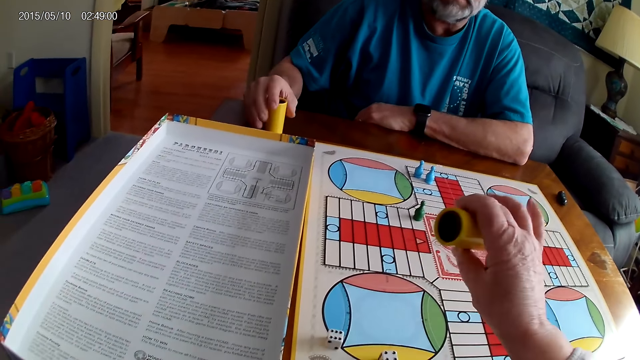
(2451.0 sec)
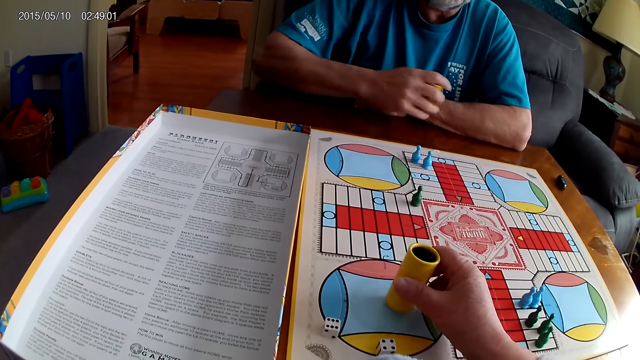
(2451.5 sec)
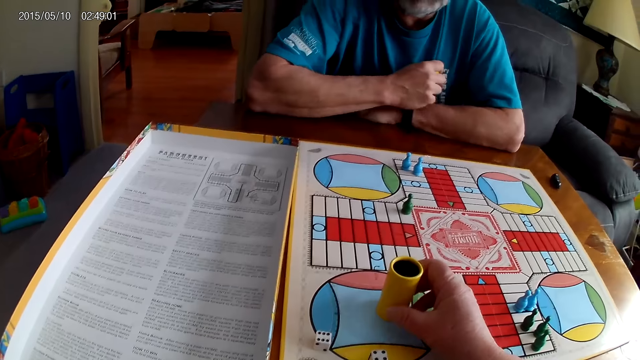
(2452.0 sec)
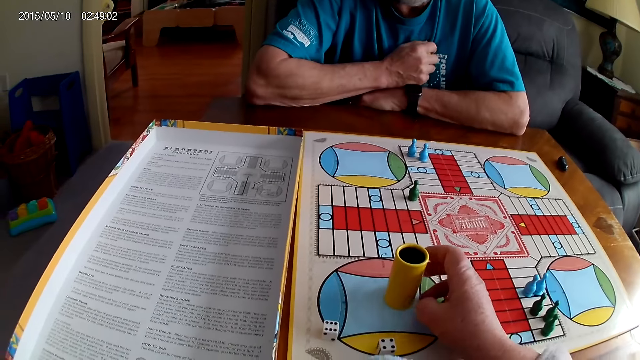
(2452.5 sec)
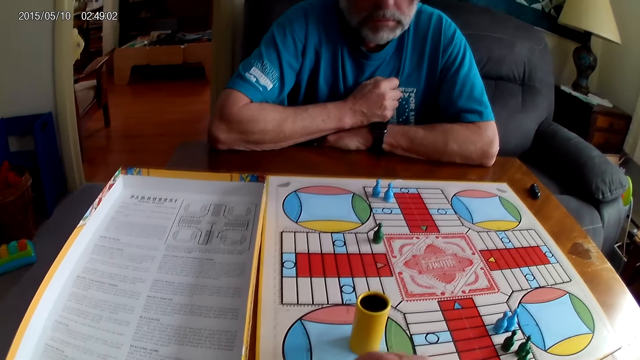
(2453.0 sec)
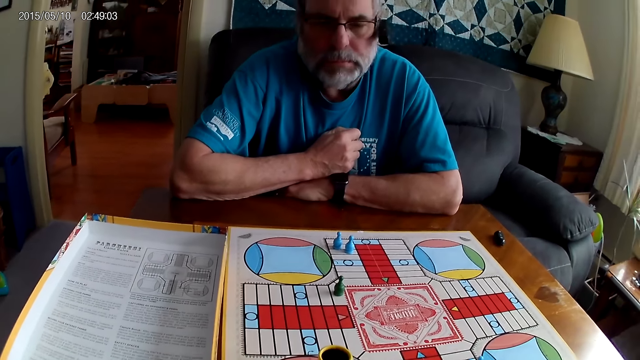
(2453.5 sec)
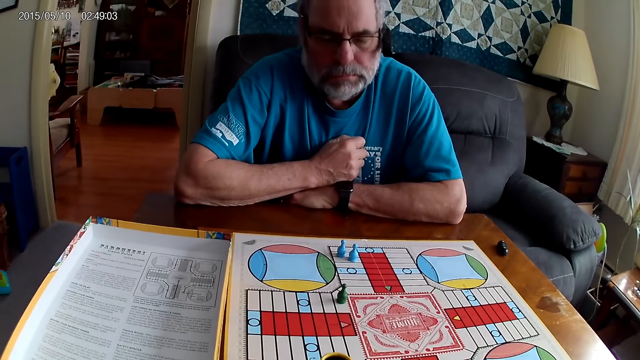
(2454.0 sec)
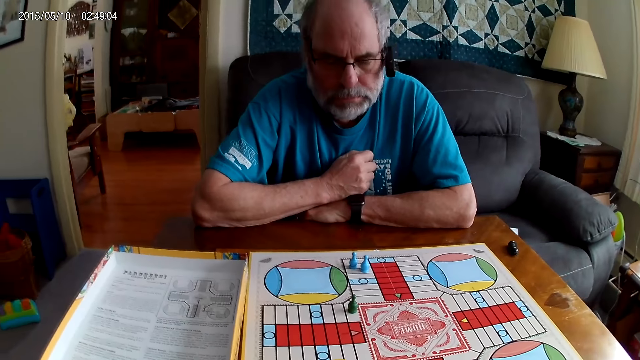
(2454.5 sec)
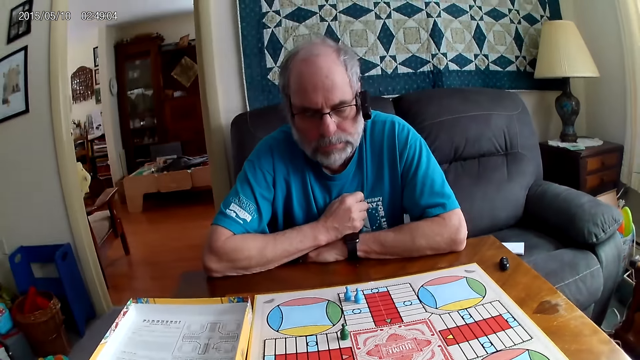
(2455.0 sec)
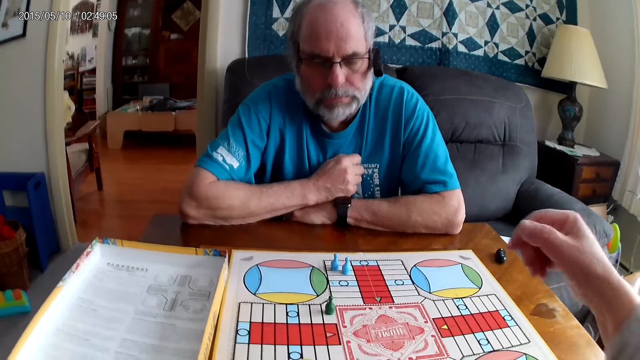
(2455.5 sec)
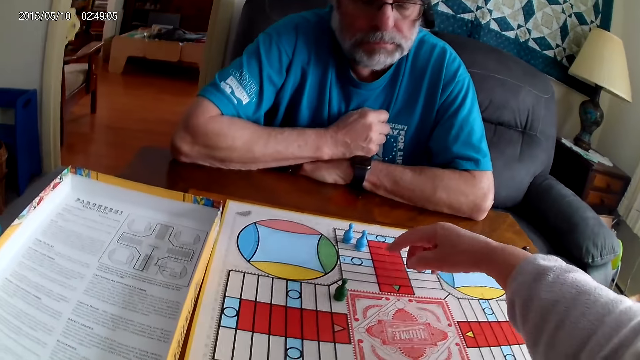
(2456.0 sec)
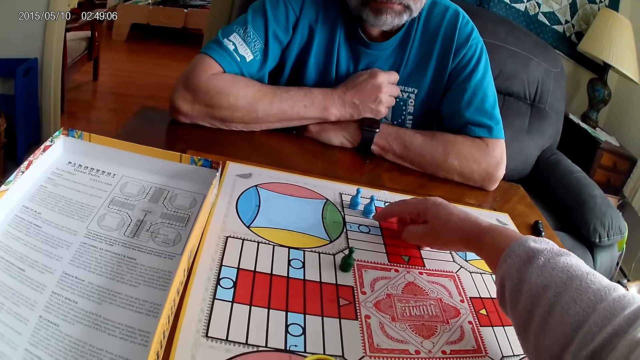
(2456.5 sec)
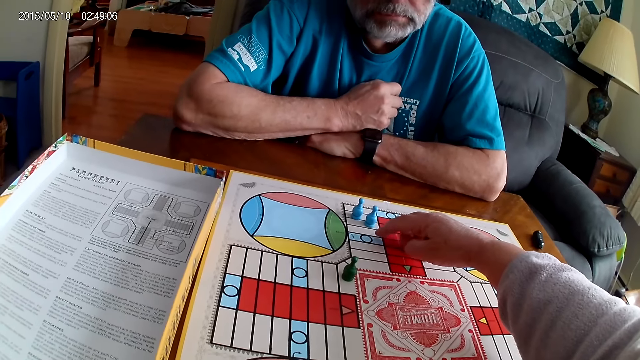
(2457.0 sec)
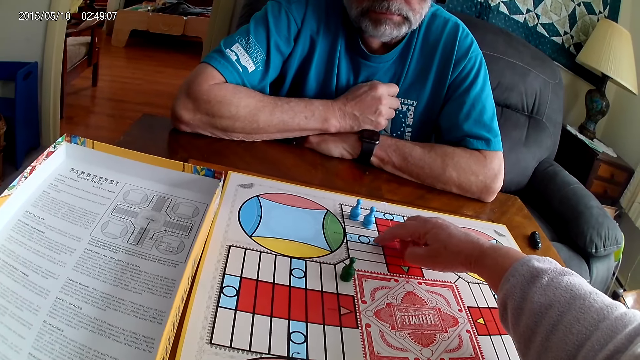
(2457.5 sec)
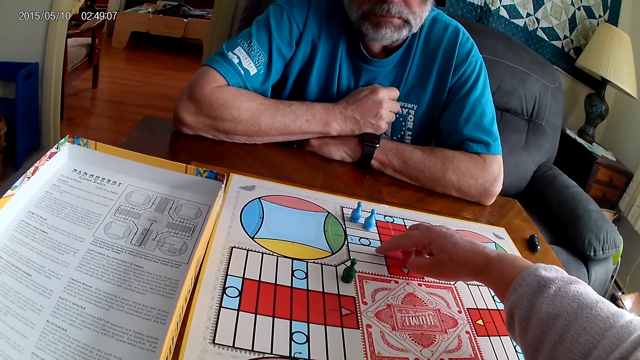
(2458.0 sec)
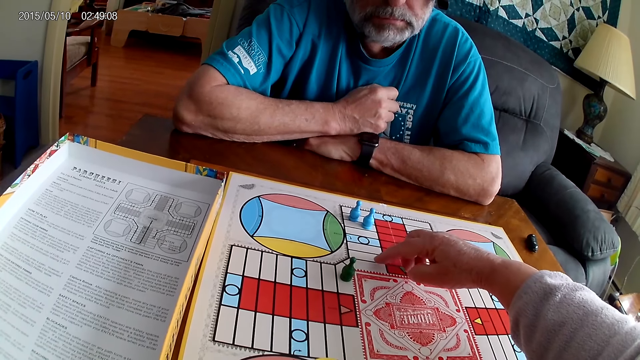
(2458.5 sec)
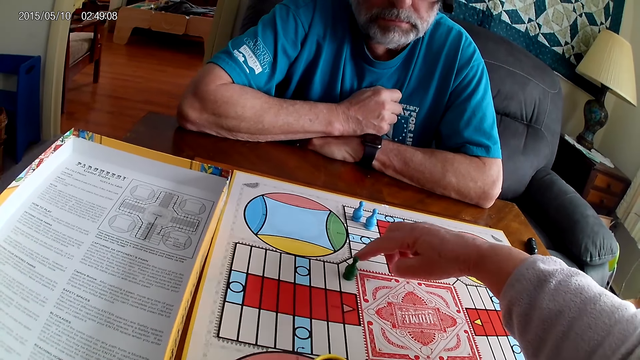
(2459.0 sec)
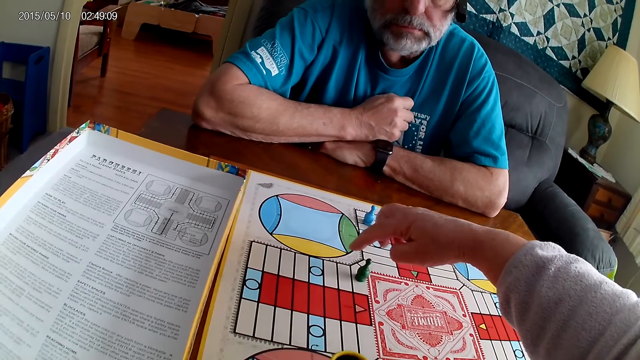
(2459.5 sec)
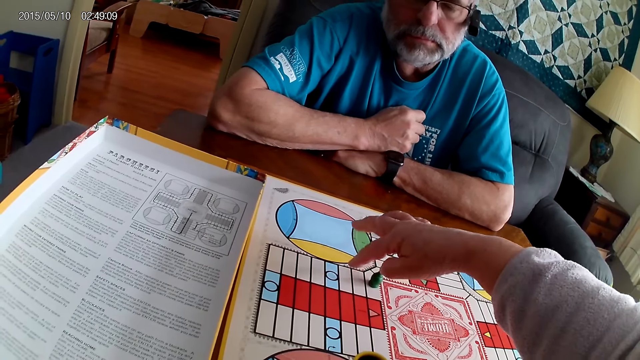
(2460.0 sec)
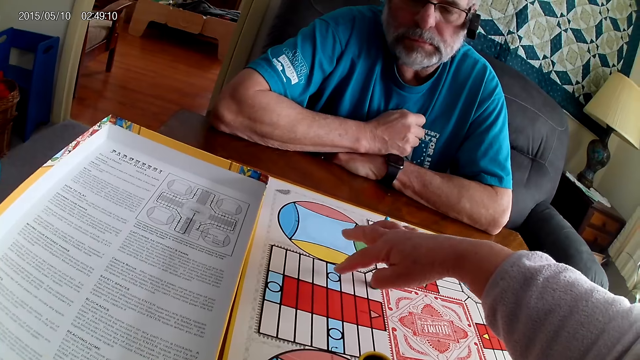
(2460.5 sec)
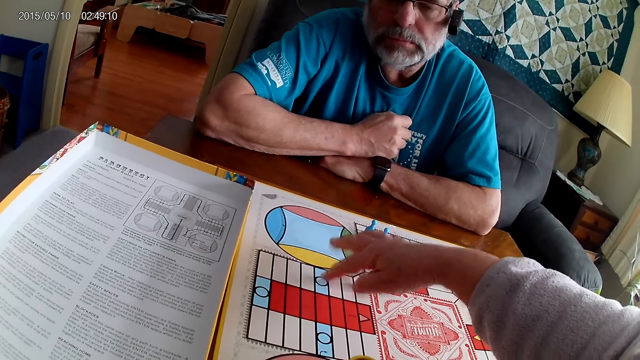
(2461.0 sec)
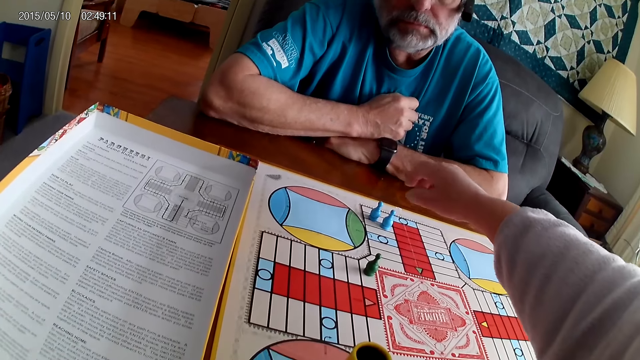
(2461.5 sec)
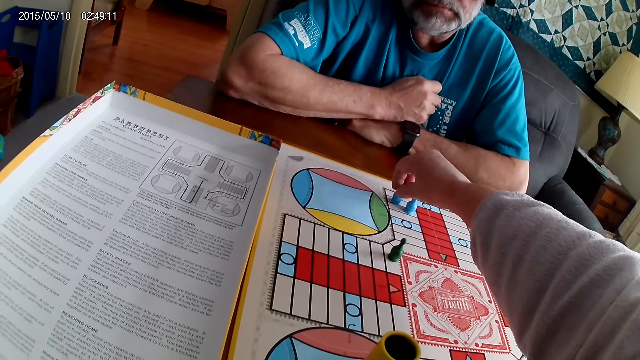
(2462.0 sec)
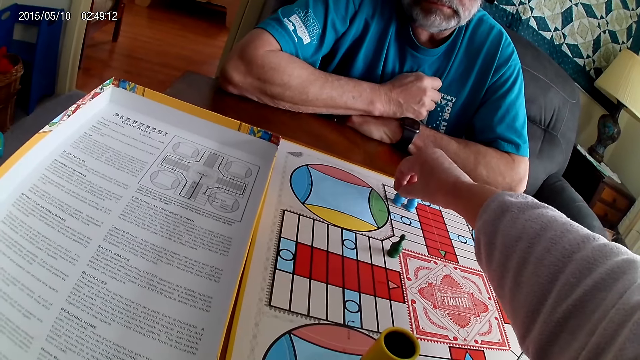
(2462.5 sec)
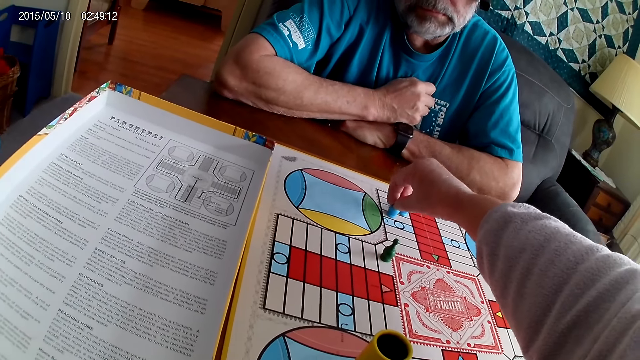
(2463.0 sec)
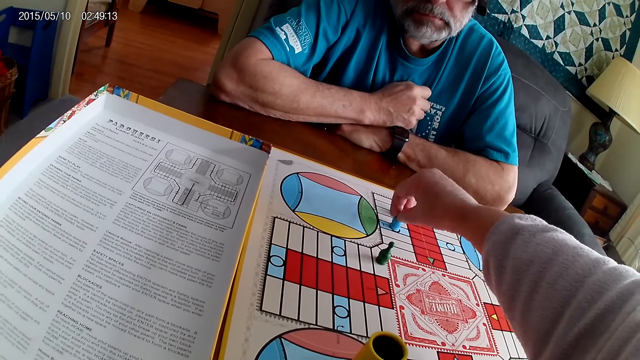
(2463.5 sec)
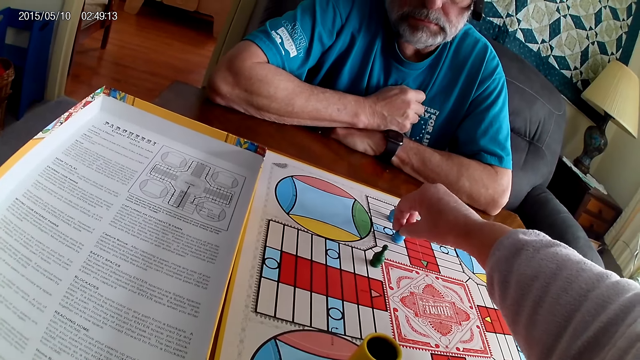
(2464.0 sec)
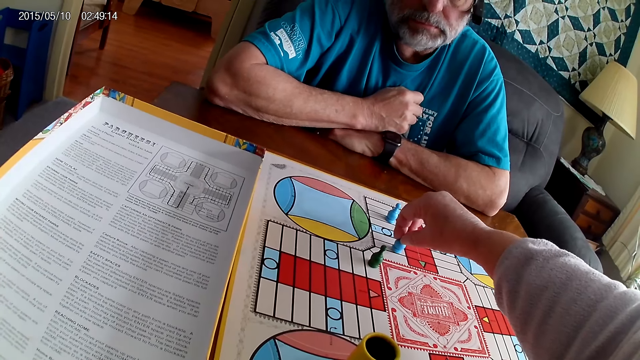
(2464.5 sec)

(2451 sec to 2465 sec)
The camera wearer drops the dice from the container or dice shaker on the Ludo board. A man takes the container from the table with the right hand. The camera wearer takes the container from the table with the right hand and places the dice shaker on the board. The man holds the dice shaker and stares at the board. The camera wearer stares at the board and stretches the right hand. They count steps on the Ludo board with the right hand. They count steps on the Ludo board with a chess or Ludo pawn. They pick the Ludo pawn and move the Ludo pawn.

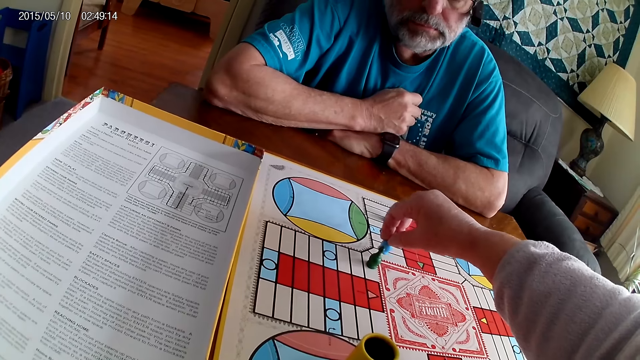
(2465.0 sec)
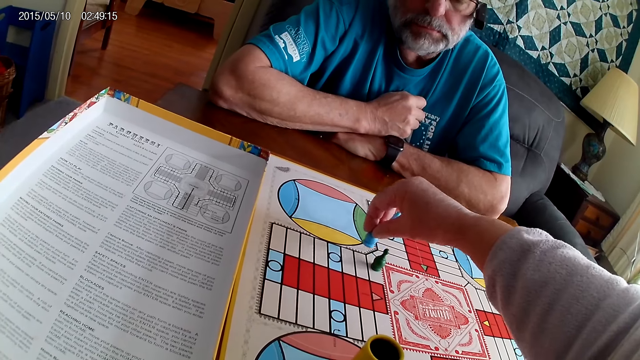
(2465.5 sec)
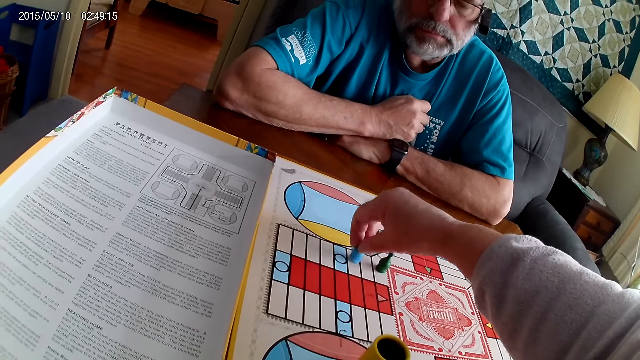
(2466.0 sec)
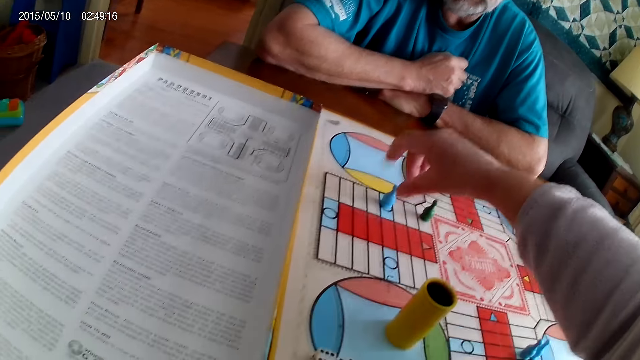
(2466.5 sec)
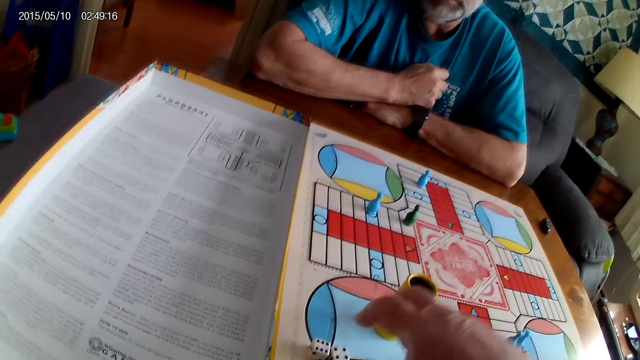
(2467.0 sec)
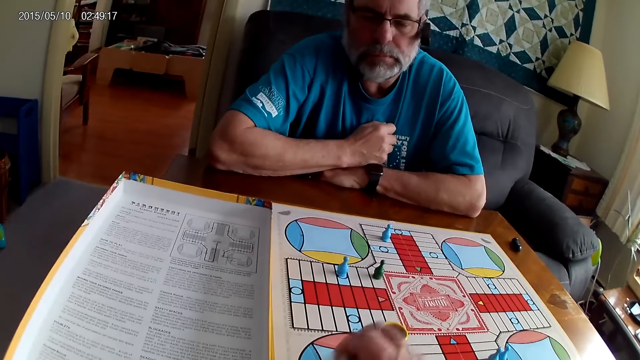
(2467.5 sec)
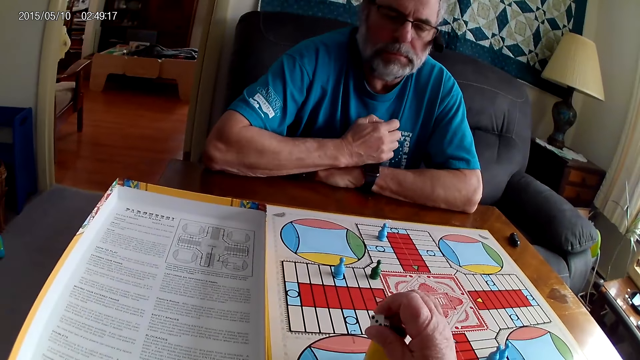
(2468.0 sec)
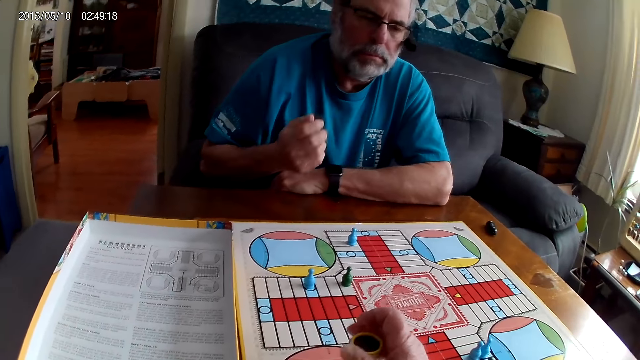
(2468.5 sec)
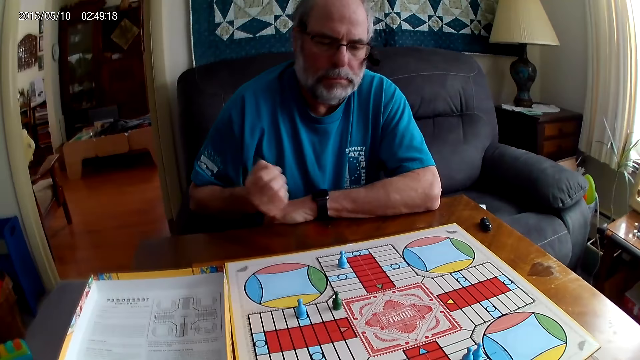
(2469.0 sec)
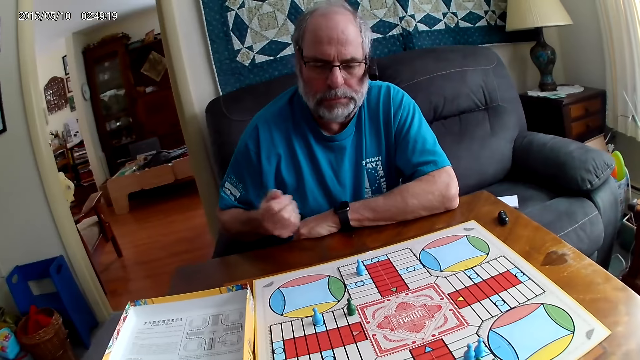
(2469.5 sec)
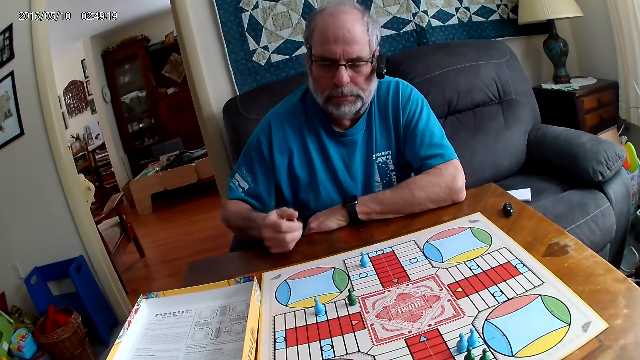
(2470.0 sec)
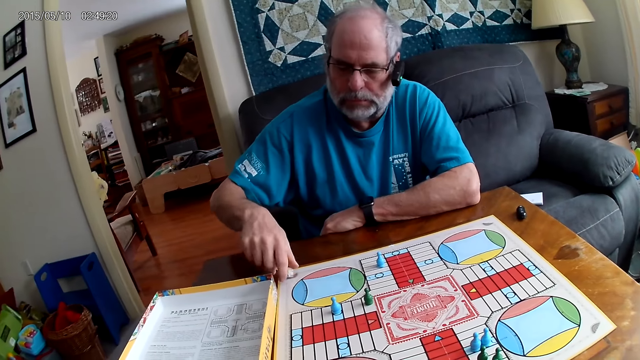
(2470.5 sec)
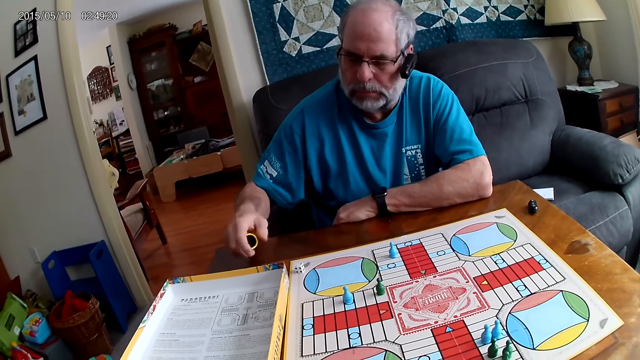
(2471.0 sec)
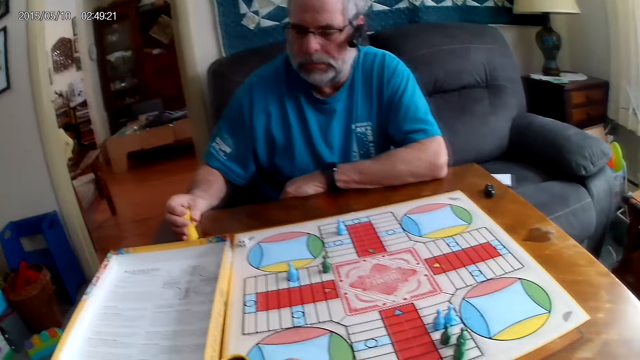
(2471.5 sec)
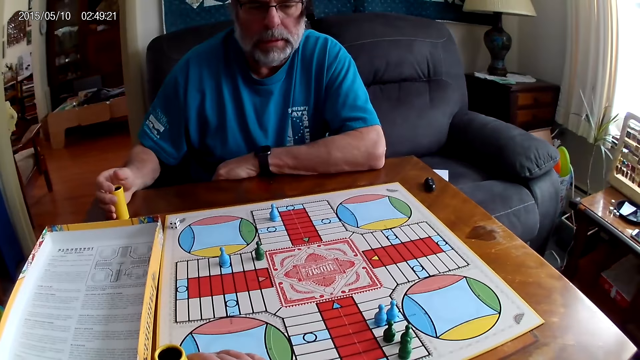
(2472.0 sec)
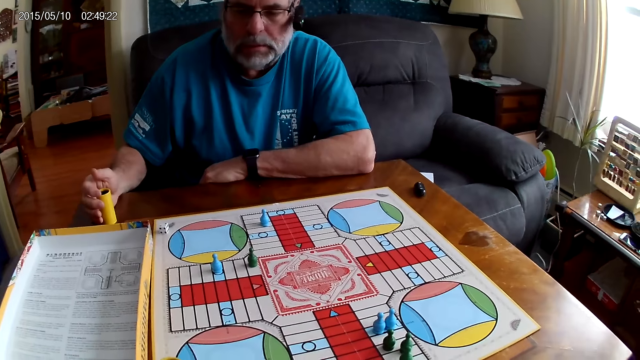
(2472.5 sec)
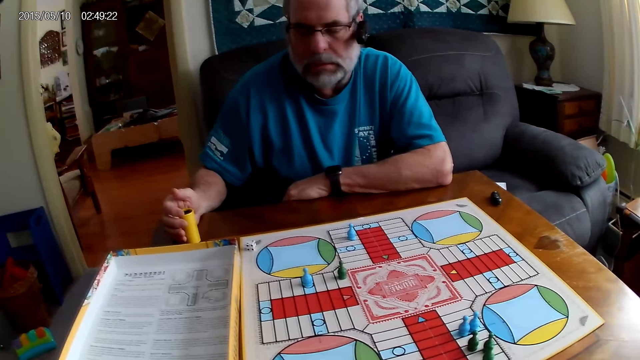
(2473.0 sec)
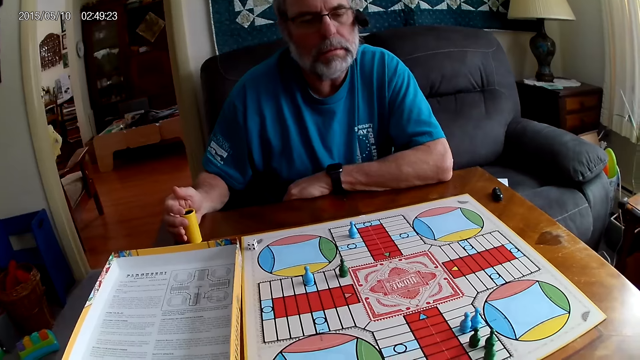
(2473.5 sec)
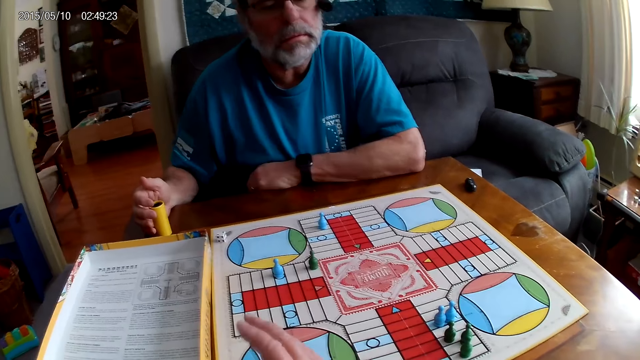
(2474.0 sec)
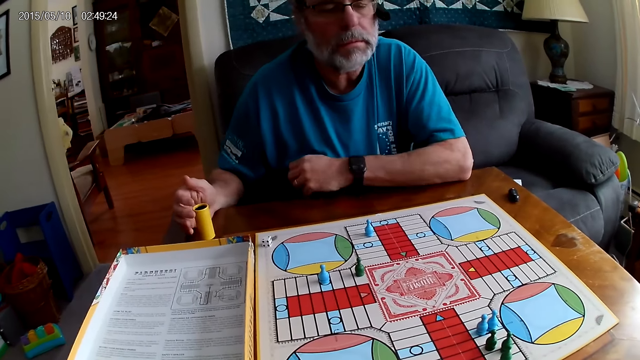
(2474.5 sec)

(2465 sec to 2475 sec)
The camera wearer places a Ludo pawn on the board. They pick a die from the Ludo board with the right hand. A man shakes the dice in the container or dice shaker. The camera wearer puts the dice into the dice shaker. They stare at the board. The man drops the dice from the container on the Ludo board. The man drops the container on the table. The man stares at the board. The camera wearer pulls a Ludo carton on the table with the left hand.
